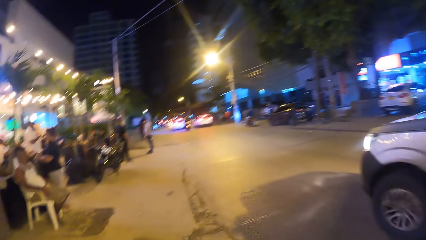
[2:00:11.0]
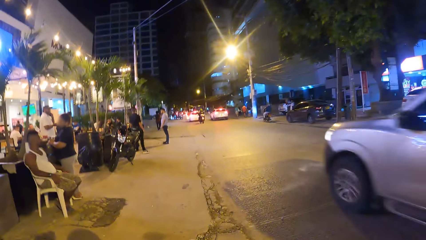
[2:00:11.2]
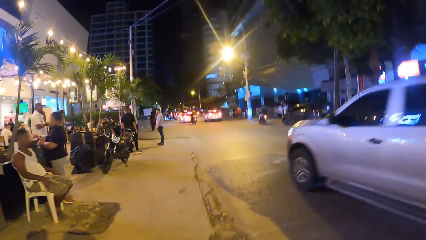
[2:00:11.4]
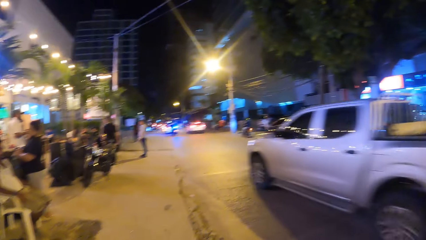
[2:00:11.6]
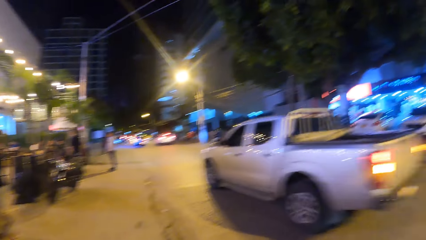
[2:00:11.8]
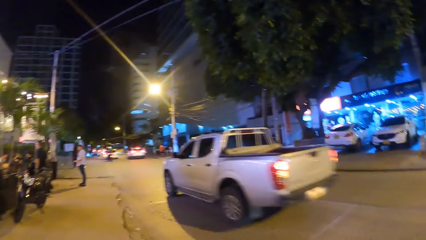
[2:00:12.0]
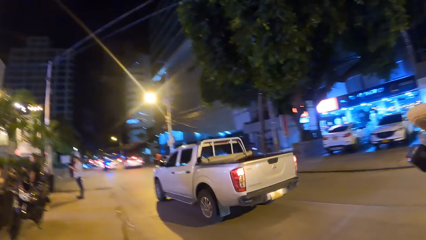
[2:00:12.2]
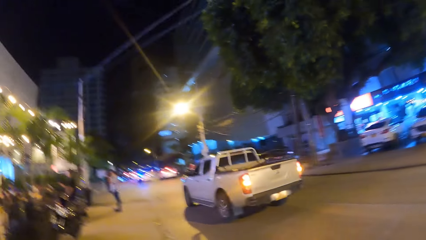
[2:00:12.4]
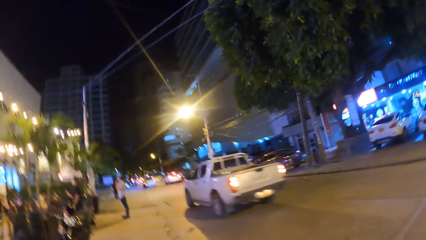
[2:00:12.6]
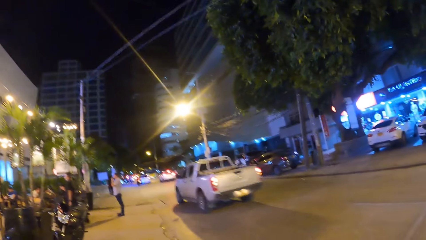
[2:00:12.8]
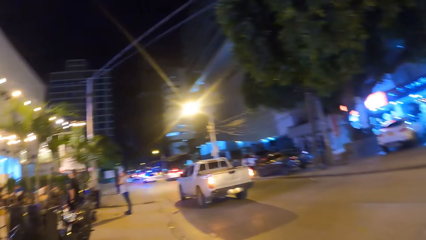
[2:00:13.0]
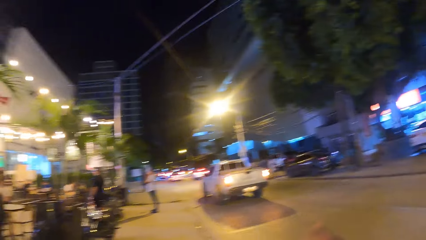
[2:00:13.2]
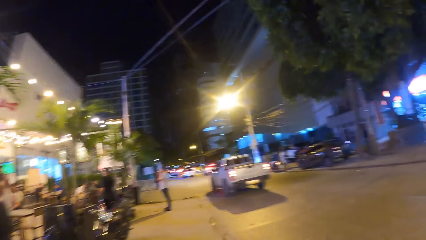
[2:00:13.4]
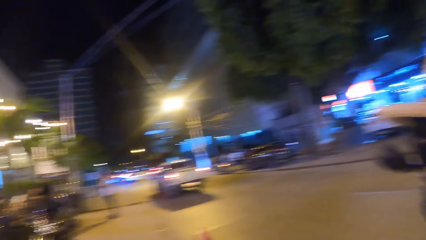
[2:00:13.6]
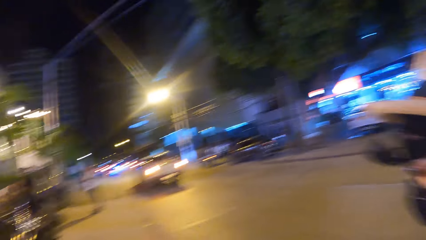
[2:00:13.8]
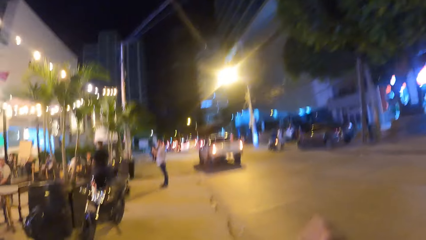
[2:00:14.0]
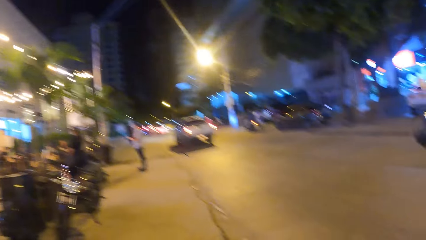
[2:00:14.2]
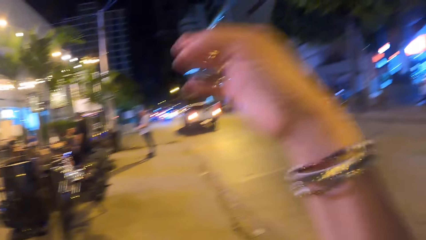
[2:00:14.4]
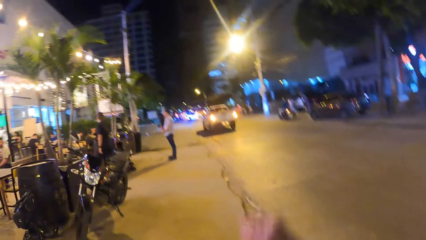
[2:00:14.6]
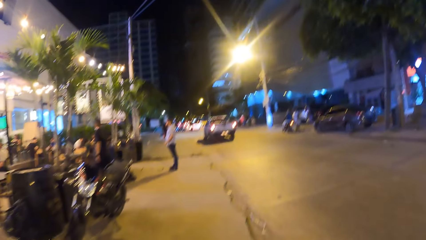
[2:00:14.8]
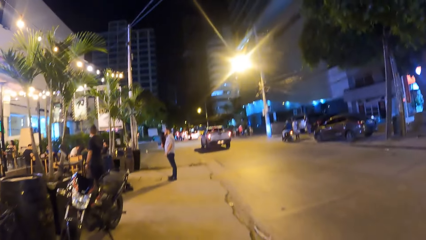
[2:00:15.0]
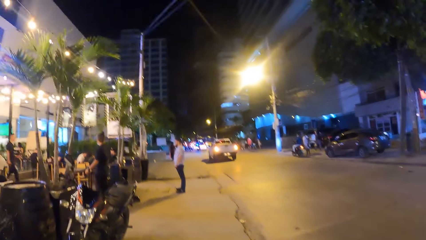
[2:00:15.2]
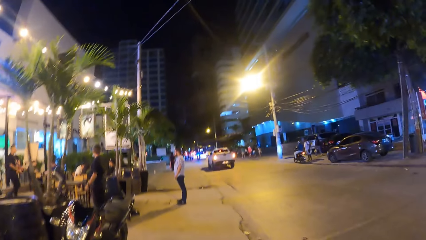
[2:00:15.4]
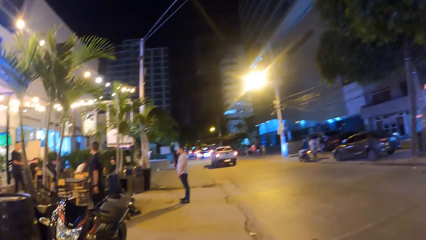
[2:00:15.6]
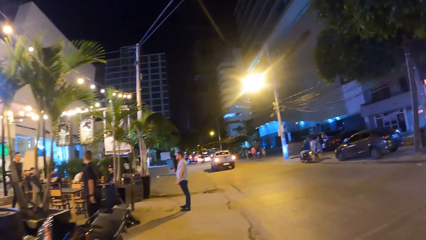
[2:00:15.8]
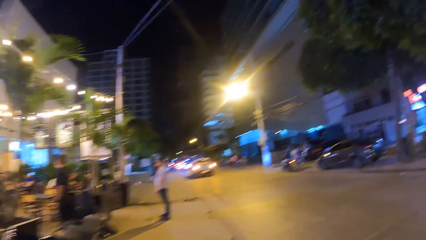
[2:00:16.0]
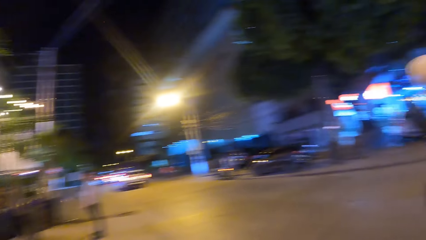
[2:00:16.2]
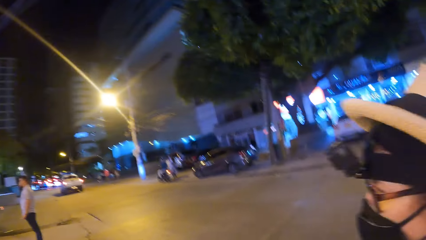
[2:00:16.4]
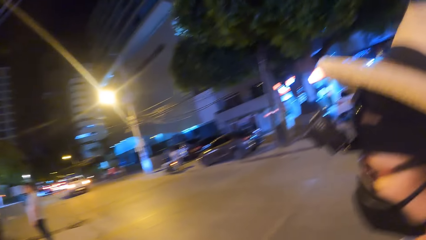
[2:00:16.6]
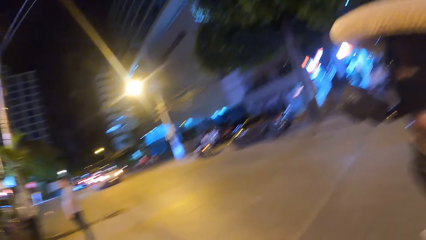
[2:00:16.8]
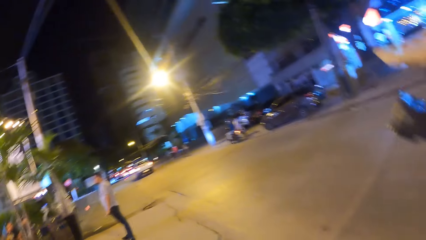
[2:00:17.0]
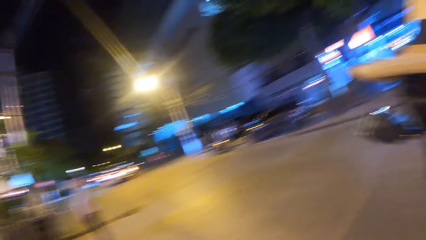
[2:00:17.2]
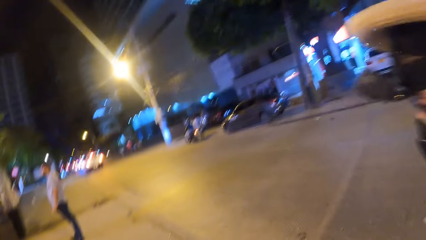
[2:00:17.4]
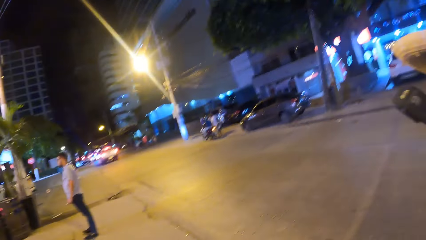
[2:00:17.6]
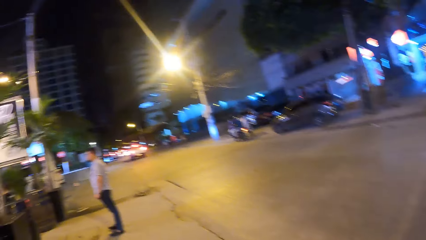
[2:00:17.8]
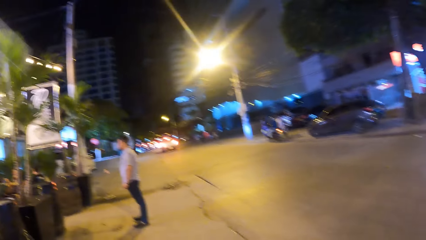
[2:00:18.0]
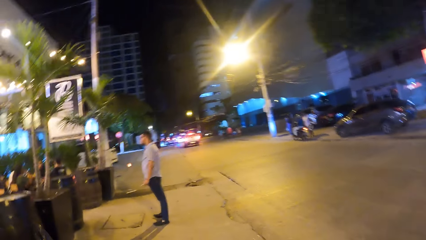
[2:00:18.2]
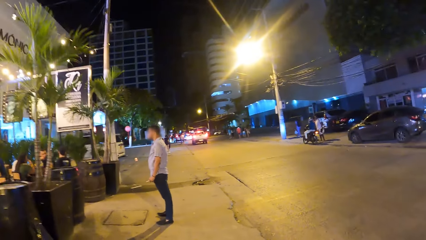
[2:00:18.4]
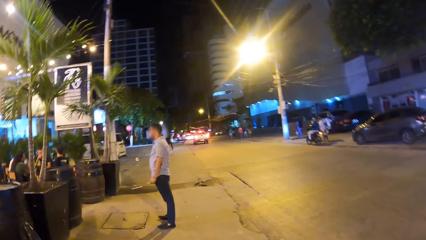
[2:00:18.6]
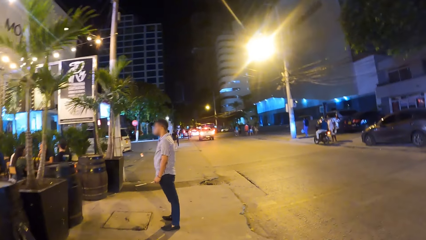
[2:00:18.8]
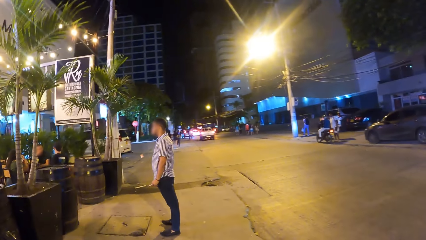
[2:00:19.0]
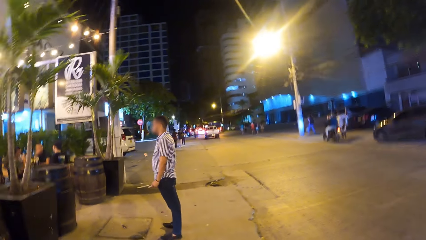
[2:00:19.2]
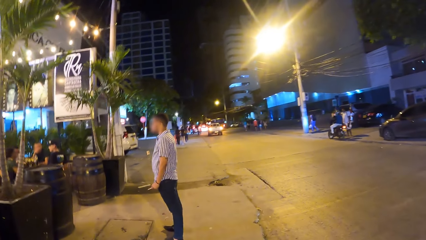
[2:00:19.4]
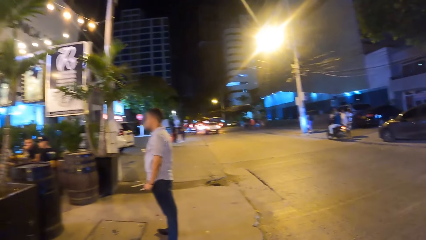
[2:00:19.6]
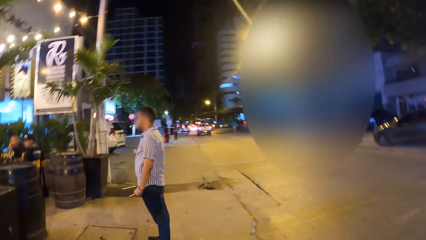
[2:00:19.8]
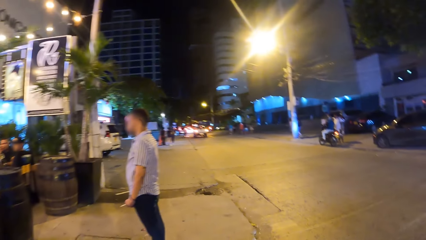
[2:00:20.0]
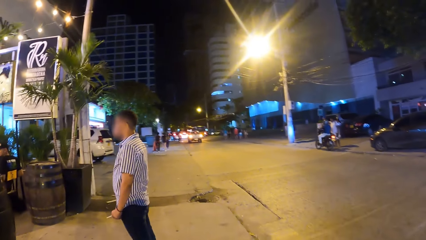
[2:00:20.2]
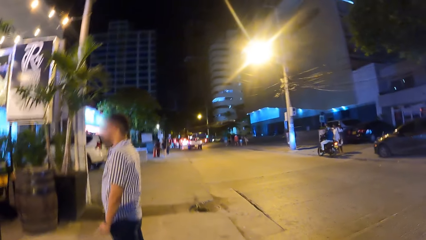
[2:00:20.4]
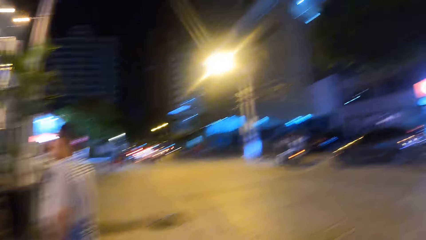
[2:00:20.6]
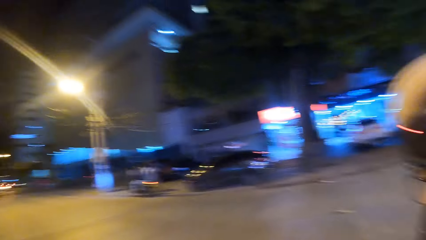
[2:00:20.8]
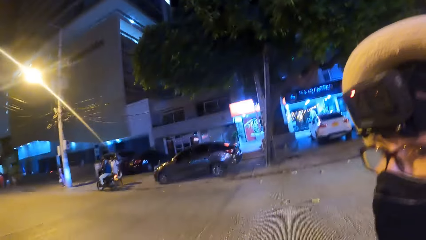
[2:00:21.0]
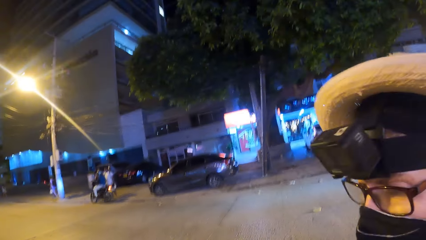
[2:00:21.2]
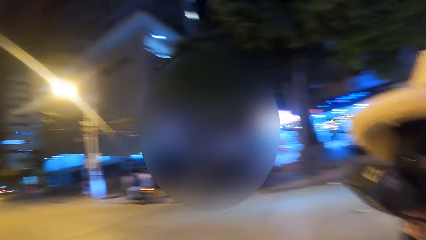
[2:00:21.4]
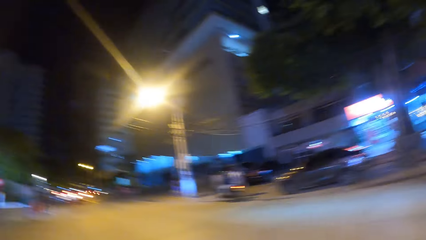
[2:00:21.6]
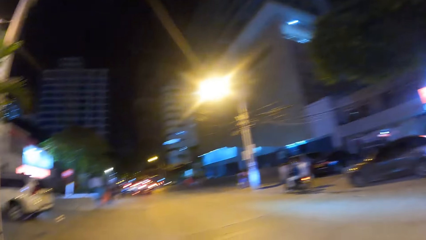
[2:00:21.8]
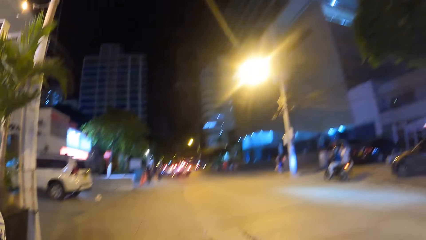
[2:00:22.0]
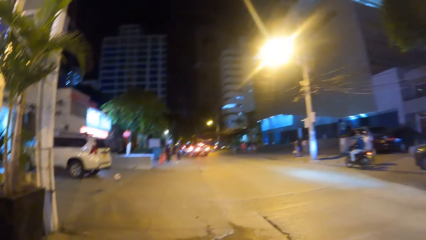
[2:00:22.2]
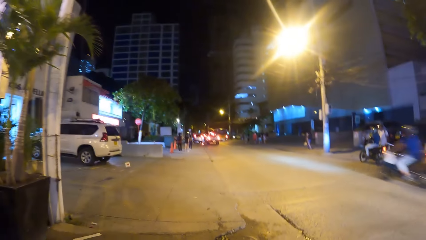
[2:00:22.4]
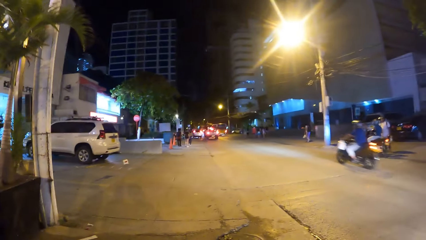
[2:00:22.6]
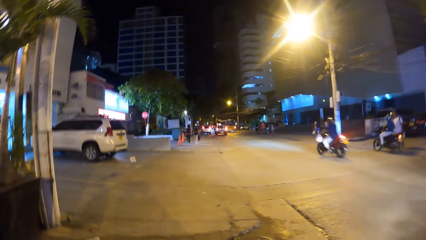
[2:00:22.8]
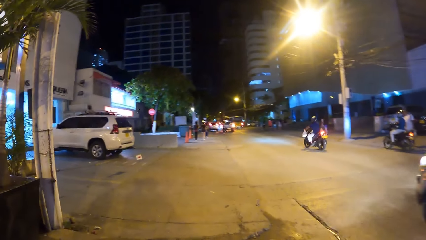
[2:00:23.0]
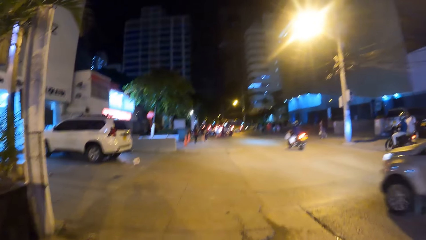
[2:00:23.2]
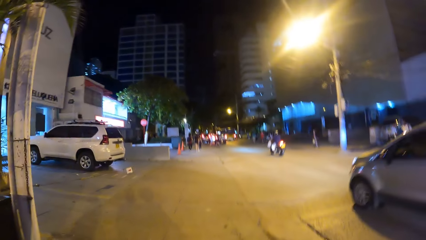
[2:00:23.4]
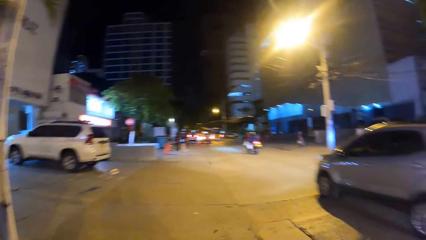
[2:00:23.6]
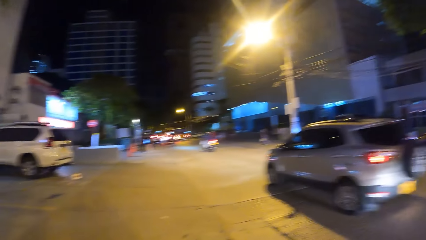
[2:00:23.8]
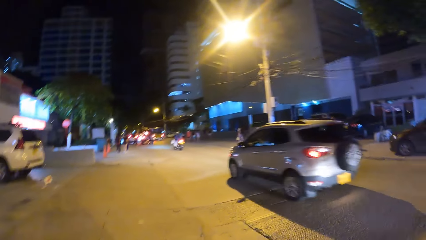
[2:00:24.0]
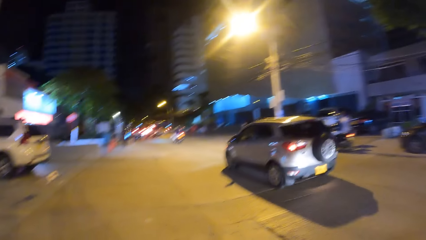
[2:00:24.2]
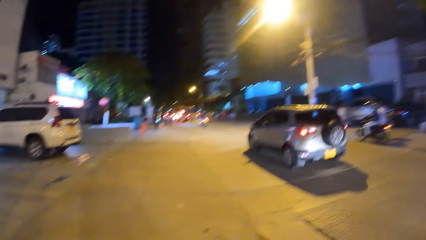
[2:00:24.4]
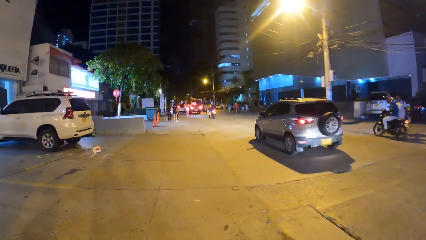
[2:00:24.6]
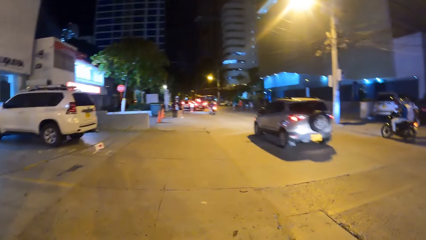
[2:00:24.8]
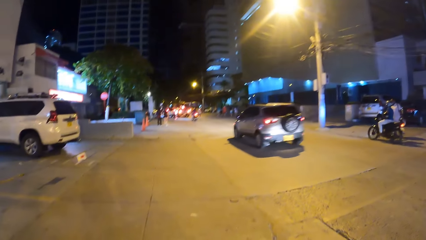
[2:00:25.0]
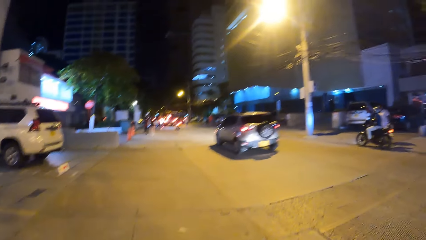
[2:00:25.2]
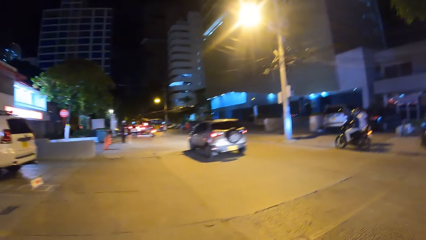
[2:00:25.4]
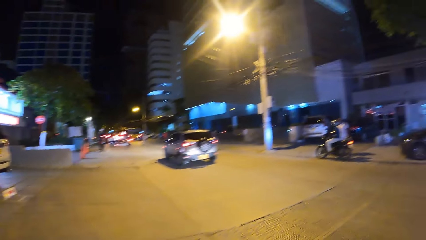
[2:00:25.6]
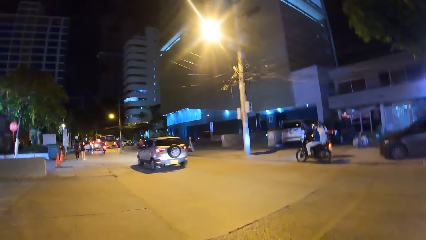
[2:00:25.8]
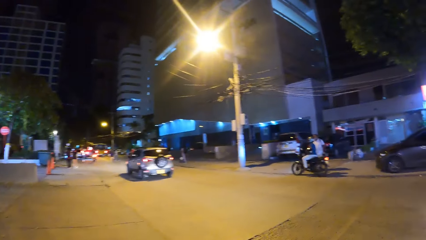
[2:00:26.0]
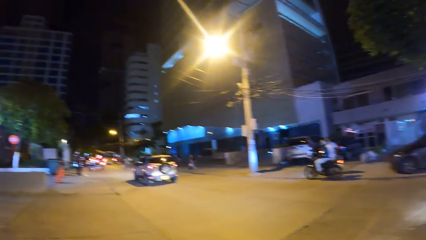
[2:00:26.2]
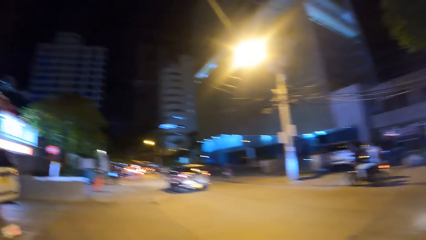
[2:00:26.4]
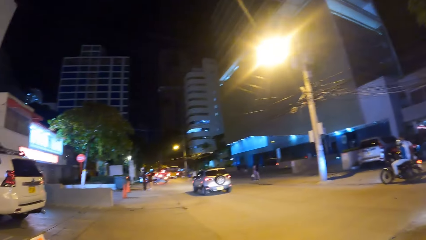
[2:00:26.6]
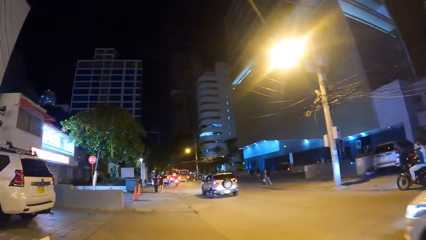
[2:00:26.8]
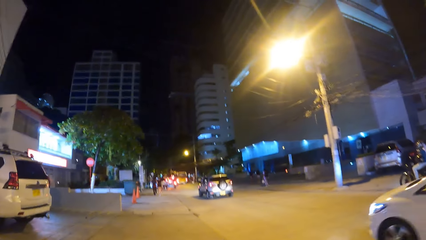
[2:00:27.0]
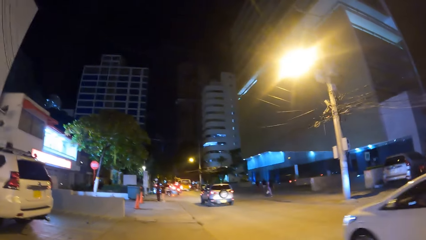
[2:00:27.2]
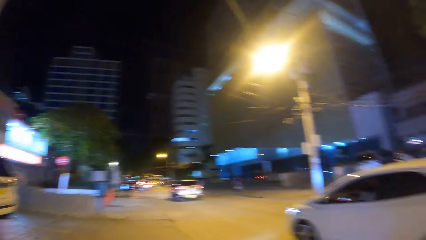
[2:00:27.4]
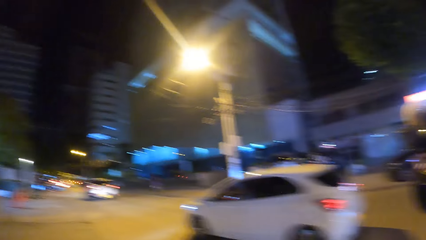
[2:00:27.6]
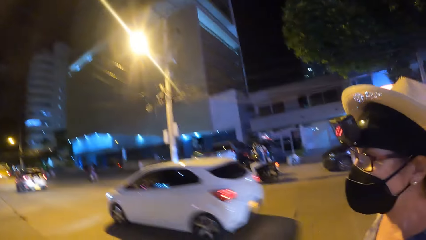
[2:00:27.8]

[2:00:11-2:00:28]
The camera wearer does a hand gesture and walks around the open area.
